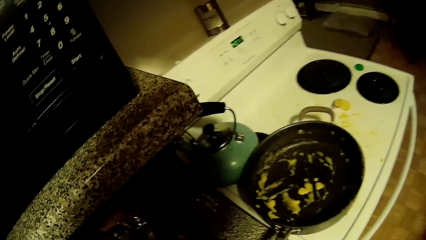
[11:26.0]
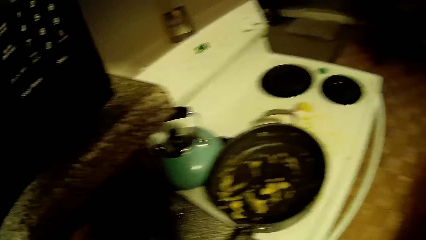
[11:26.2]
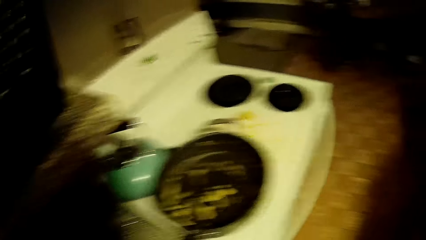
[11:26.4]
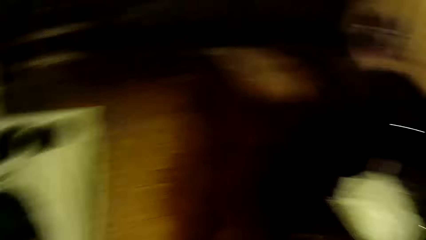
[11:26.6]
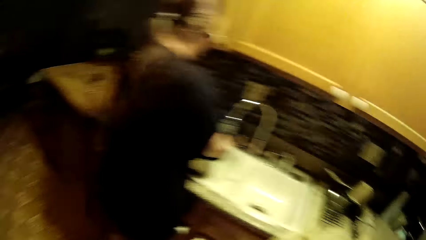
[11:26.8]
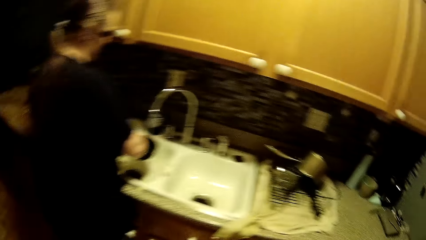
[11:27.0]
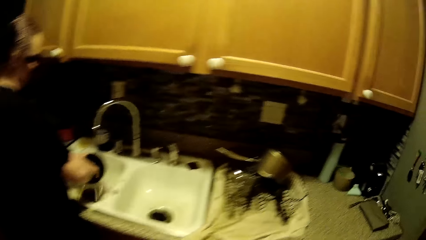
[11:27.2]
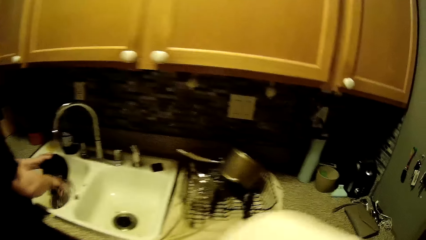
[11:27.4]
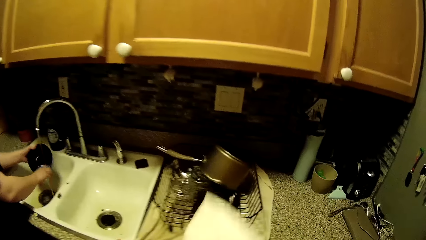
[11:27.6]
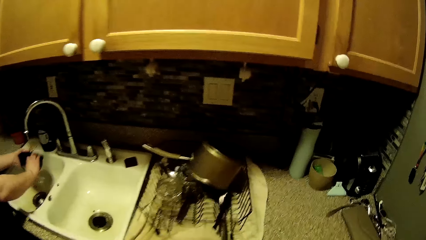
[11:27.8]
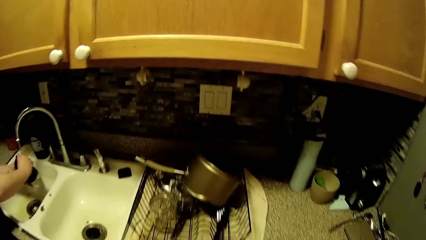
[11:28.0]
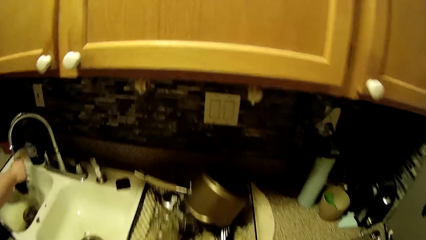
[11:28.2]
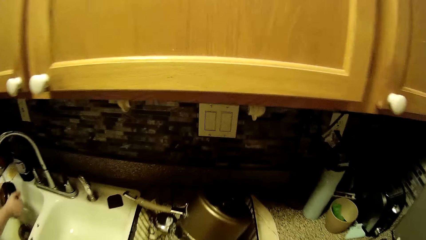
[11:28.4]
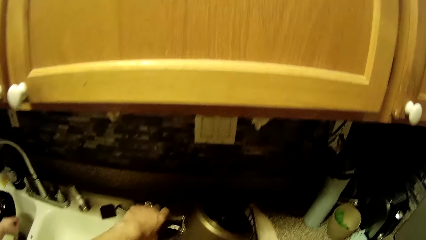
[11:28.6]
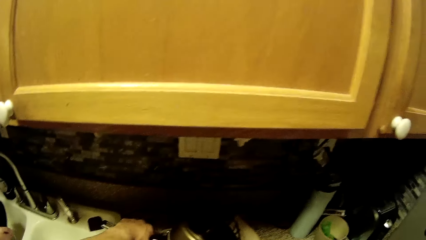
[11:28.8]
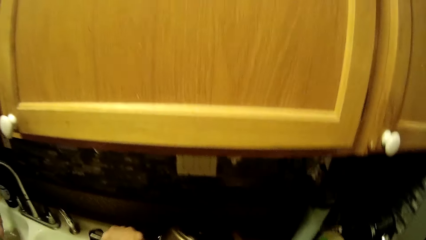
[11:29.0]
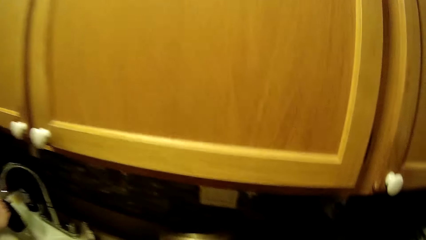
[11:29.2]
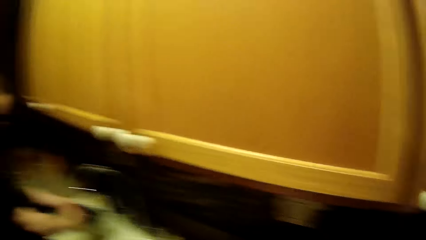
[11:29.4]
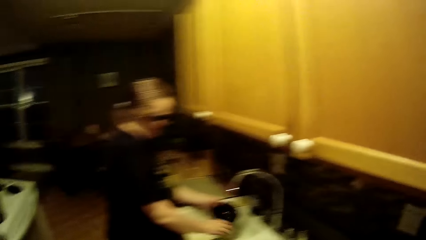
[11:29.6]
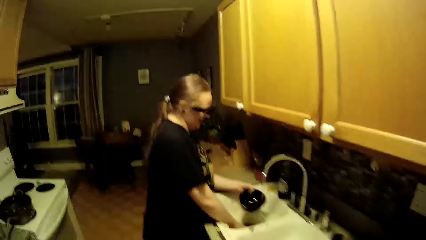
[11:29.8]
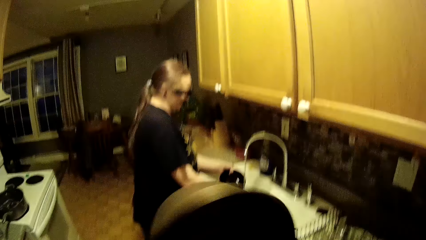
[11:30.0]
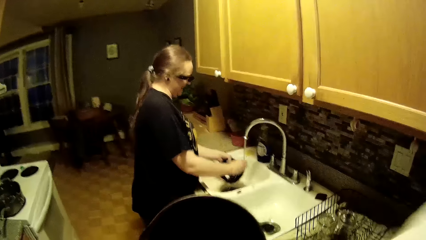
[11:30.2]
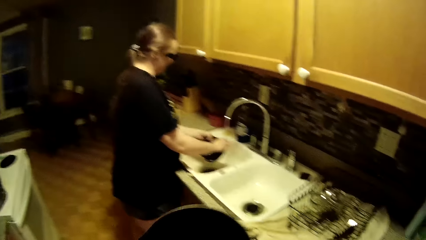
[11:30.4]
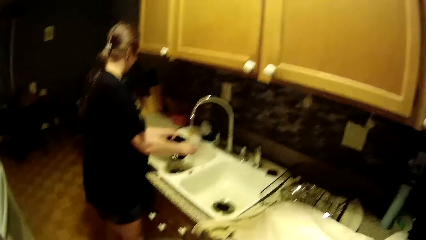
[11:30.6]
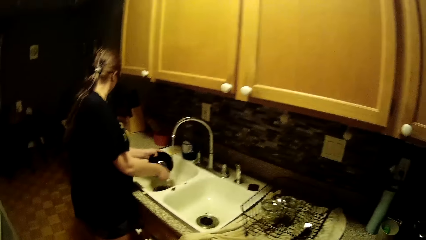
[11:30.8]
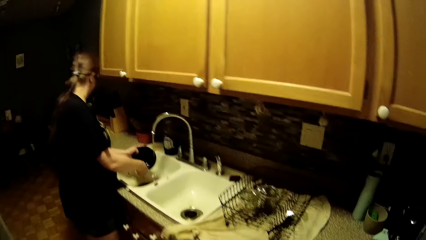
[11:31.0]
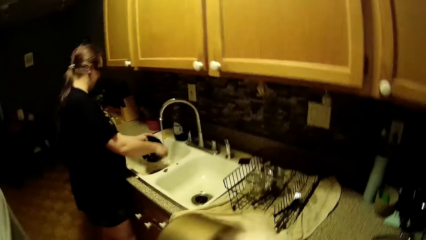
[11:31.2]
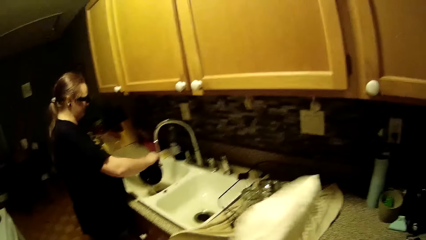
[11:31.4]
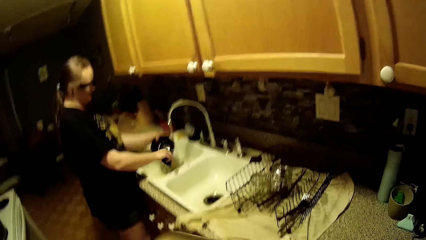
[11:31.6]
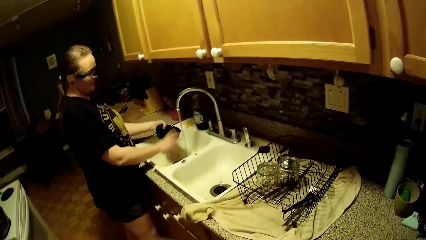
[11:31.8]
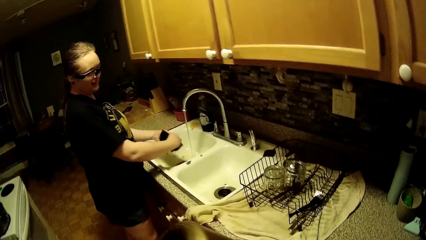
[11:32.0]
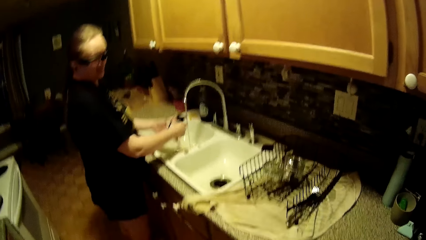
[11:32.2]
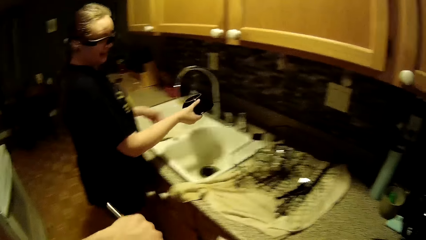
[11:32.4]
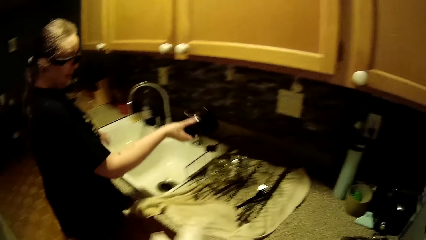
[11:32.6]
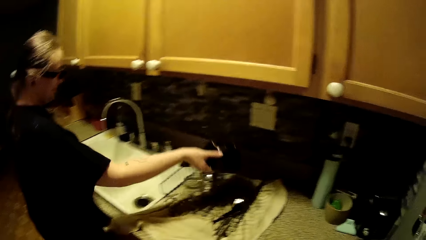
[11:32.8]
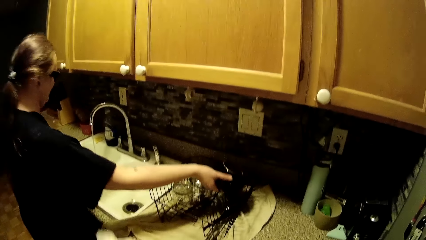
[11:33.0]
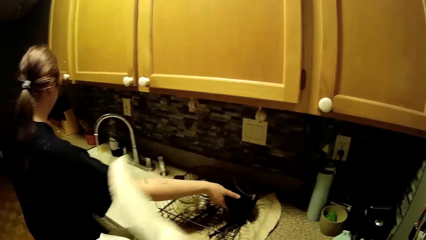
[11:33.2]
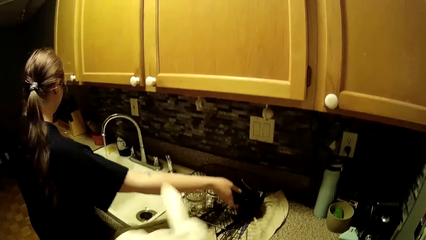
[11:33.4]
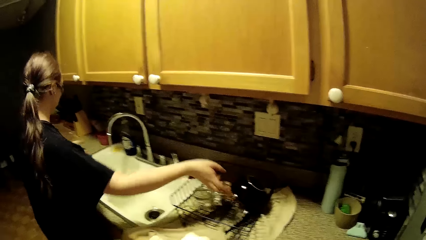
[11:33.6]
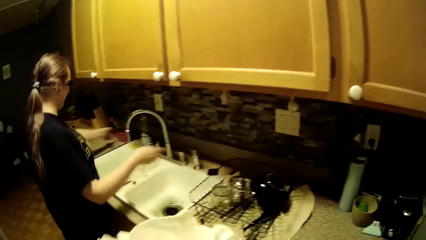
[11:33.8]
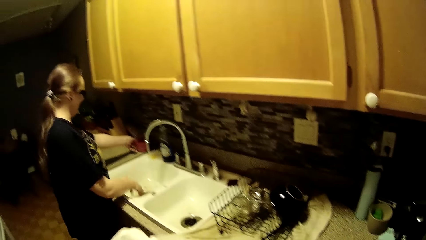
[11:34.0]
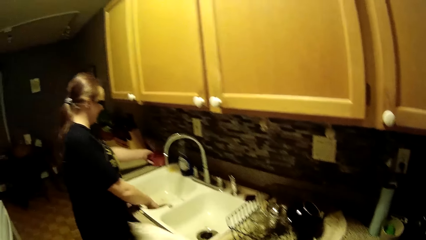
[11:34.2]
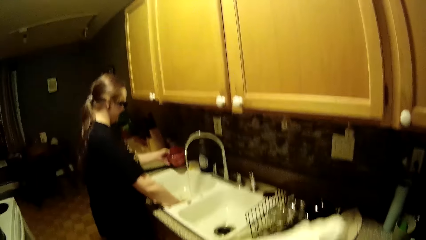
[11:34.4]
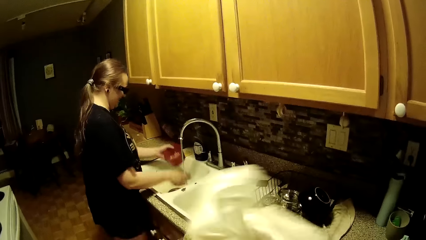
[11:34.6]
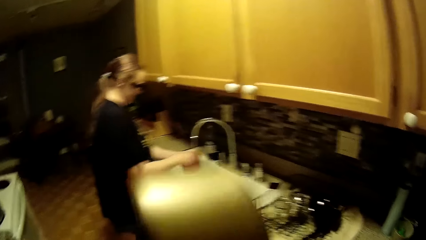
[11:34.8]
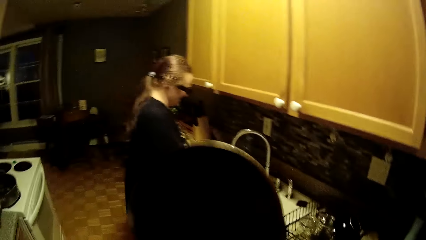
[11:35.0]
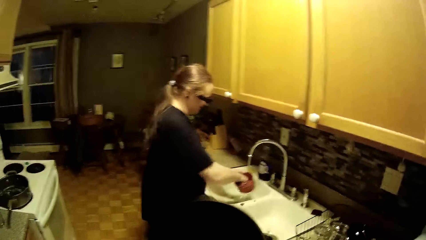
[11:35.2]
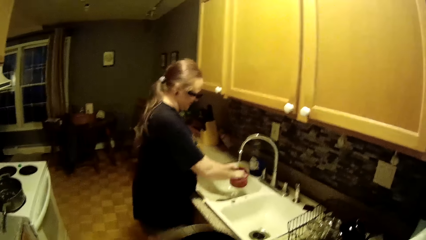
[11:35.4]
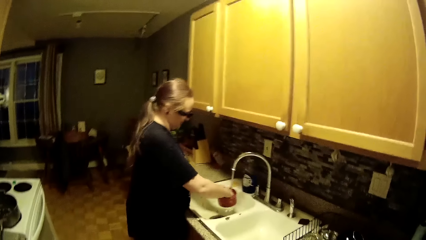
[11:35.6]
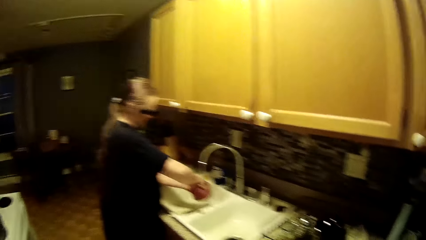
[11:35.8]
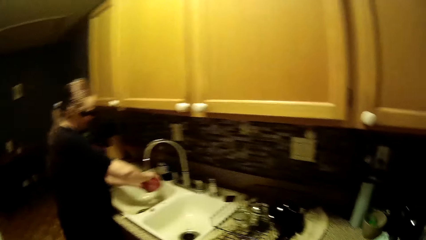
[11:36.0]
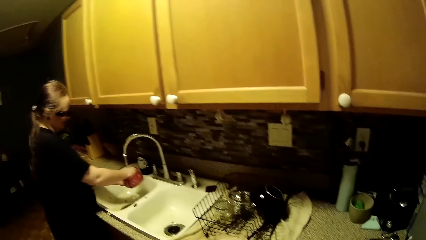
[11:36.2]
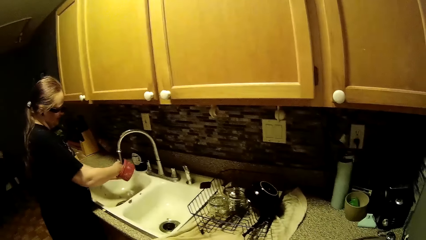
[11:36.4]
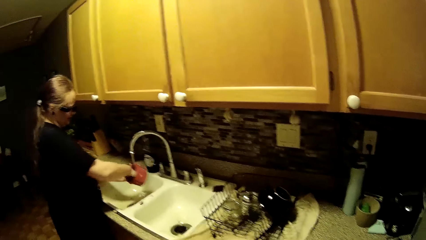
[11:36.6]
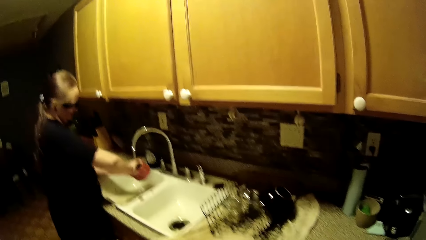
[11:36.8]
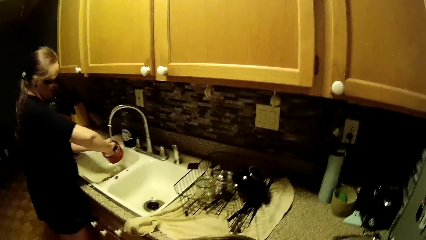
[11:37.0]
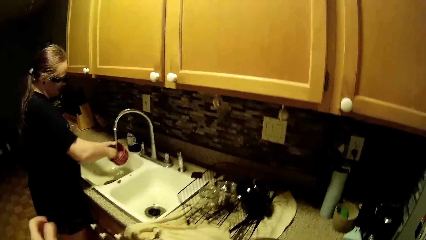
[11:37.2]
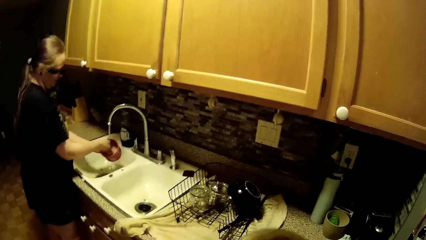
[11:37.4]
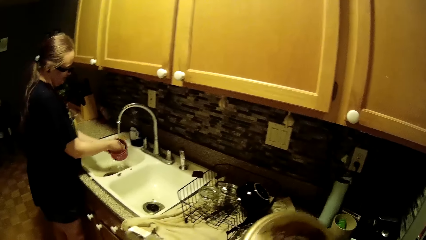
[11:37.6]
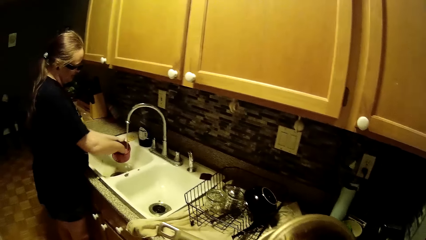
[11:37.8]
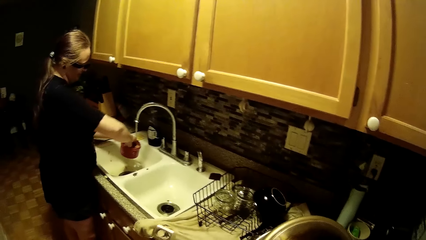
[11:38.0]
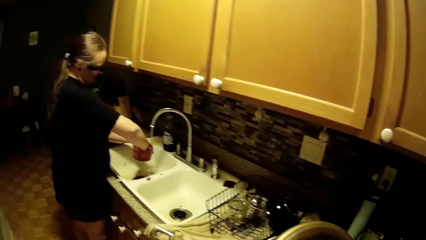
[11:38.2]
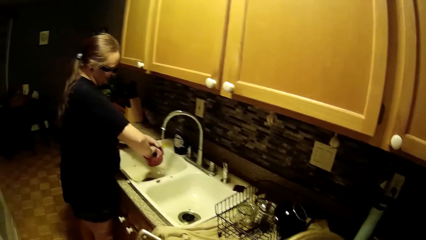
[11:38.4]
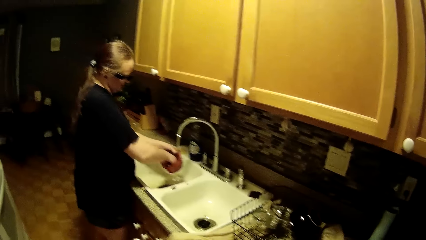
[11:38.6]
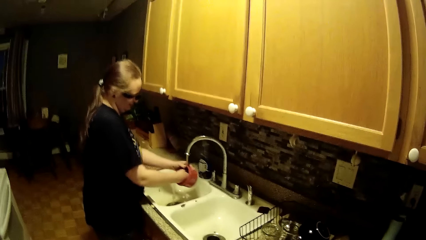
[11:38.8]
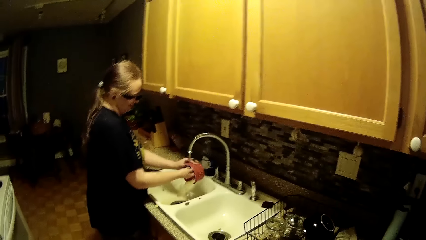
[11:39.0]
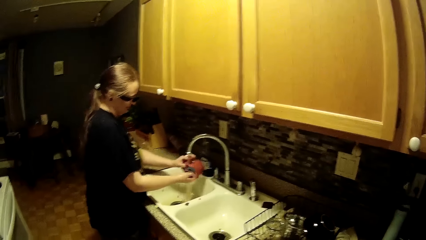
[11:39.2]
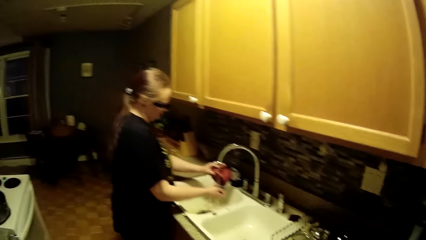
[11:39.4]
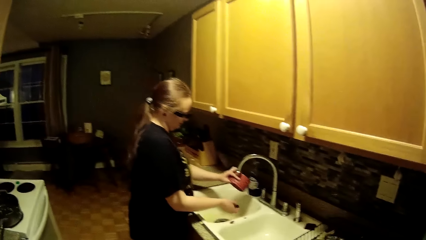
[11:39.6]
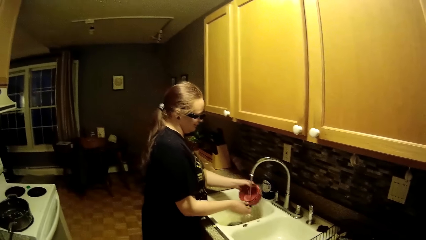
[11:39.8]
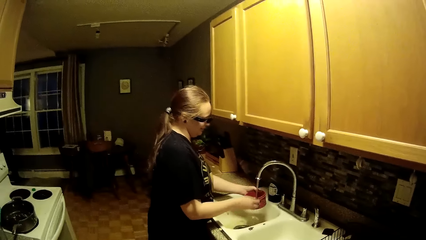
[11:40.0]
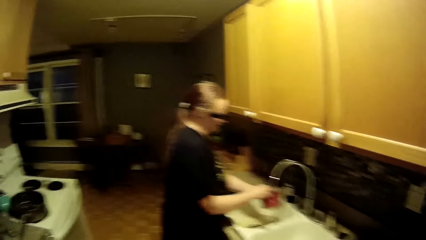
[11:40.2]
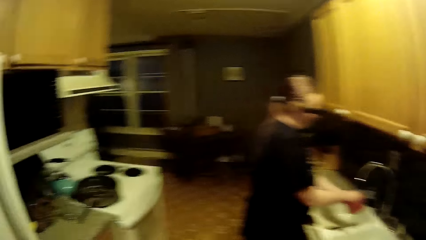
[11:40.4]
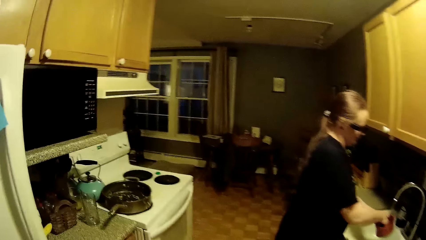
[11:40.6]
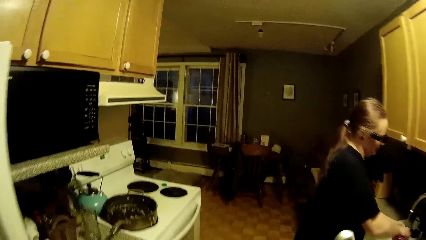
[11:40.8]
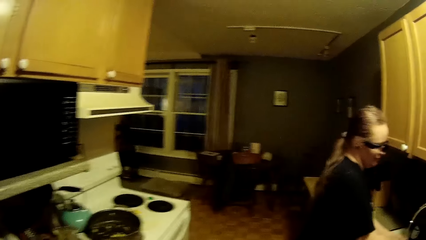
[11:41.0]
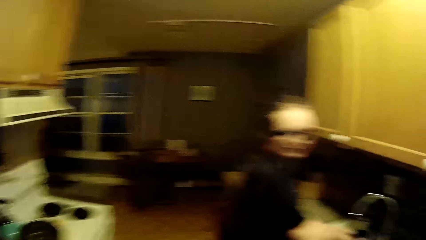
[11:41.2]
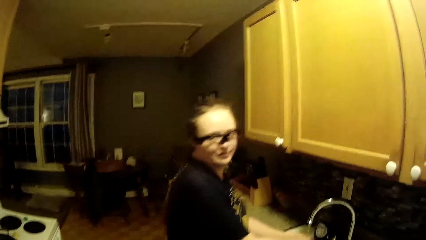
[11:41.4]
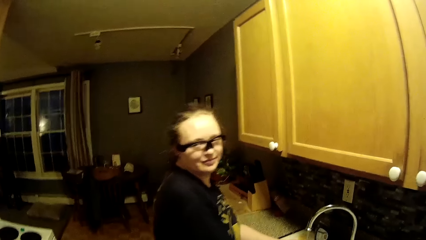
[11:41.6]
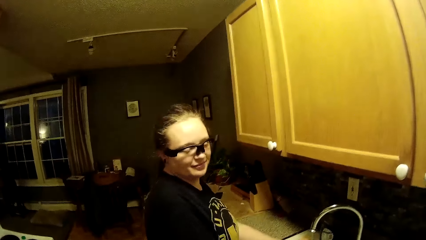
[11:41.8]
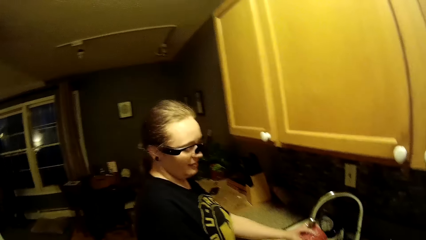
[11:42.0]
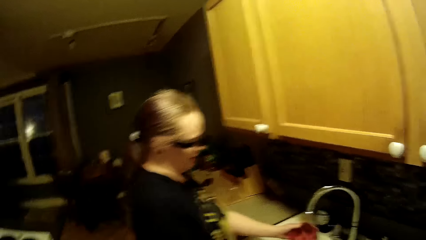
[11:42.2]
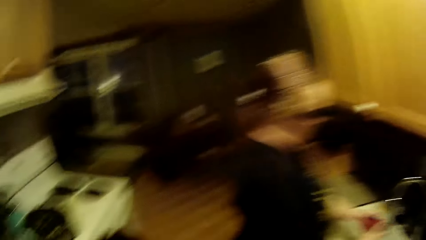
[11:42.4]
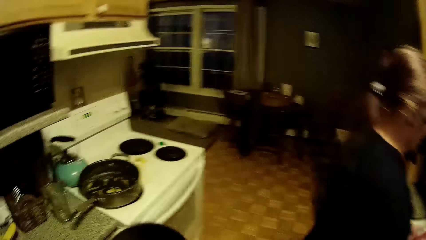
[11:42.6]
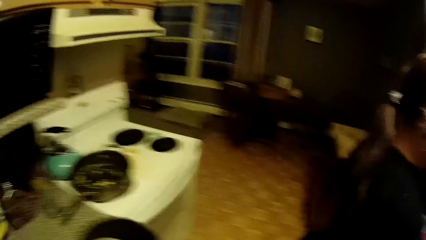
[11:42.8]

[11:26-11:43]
The woman rinses a bowl in the kitchen sink with both hands. The camera wearer picks up the pot from the plate rack with his left hand. He wipes the cooking pot with a towel. The woman drops the bowl on the plate rack with her right hand. She picks up a bowl from the kitchen counter with her left hand, washes the bowl in the kitchen sink with both hands, pours water from the bowl in the kitchen sink with her left hand and washes the bowl in the kitchen sink with both hands.
